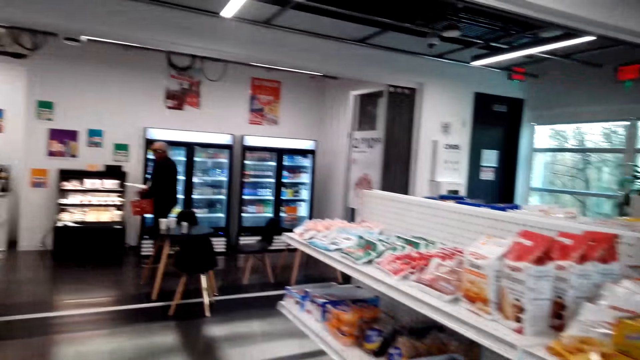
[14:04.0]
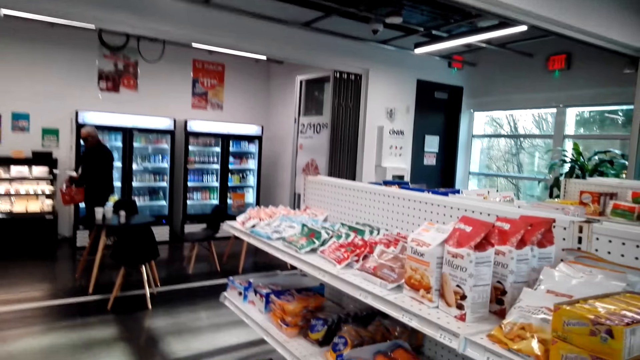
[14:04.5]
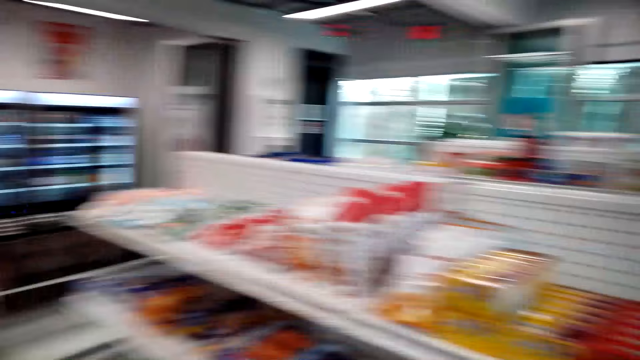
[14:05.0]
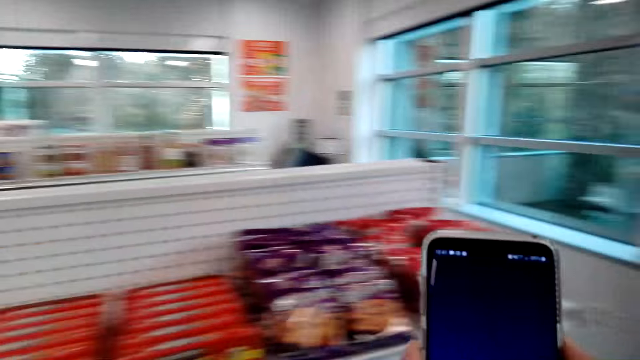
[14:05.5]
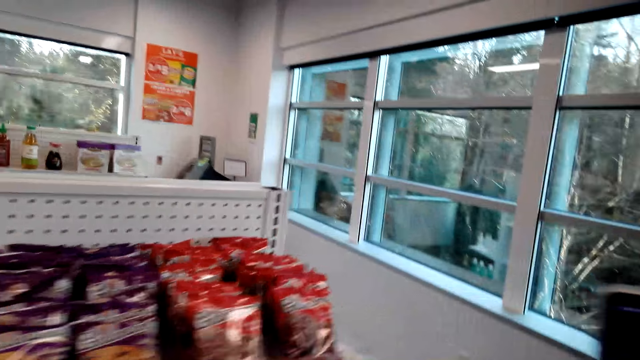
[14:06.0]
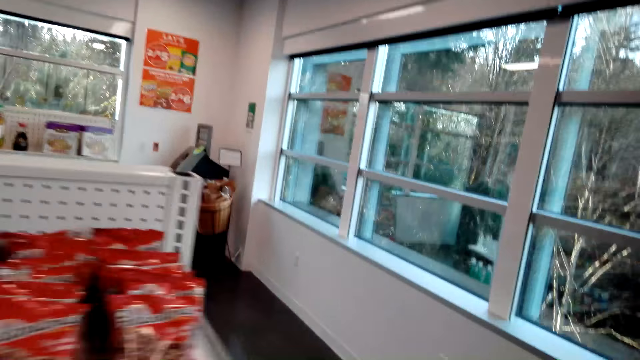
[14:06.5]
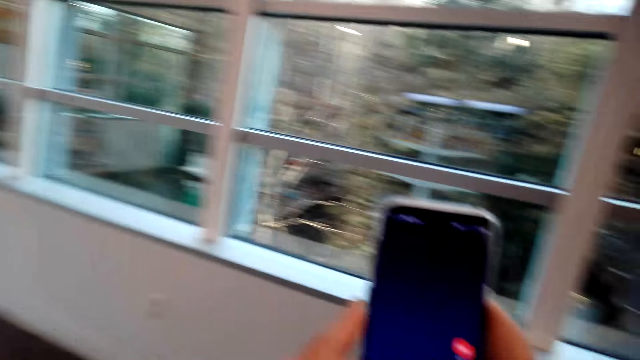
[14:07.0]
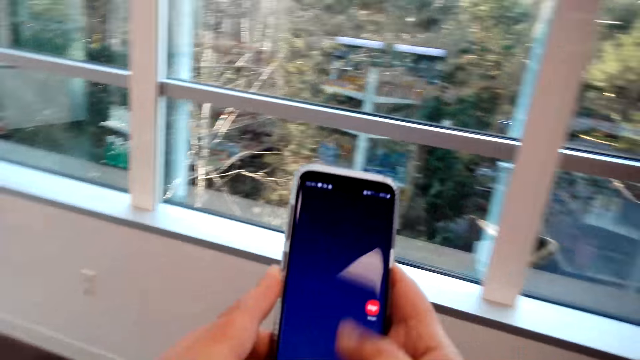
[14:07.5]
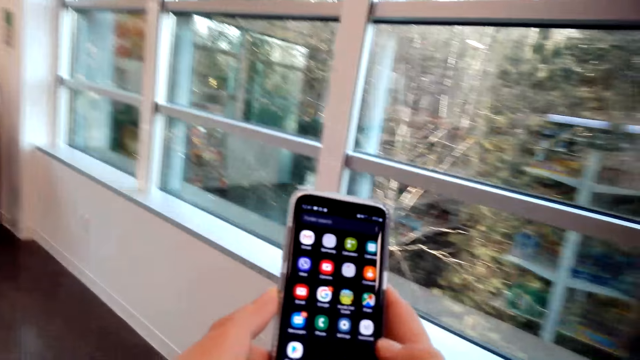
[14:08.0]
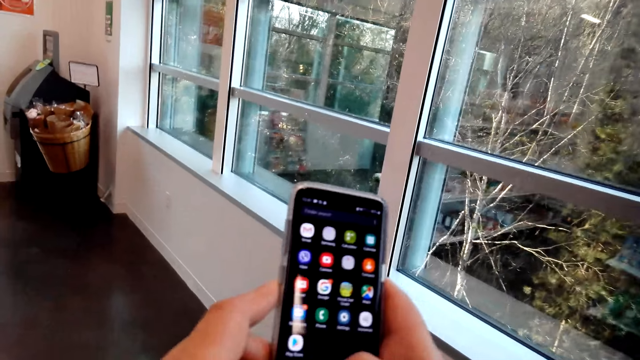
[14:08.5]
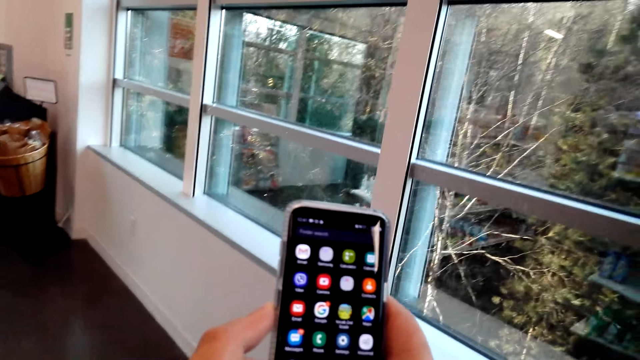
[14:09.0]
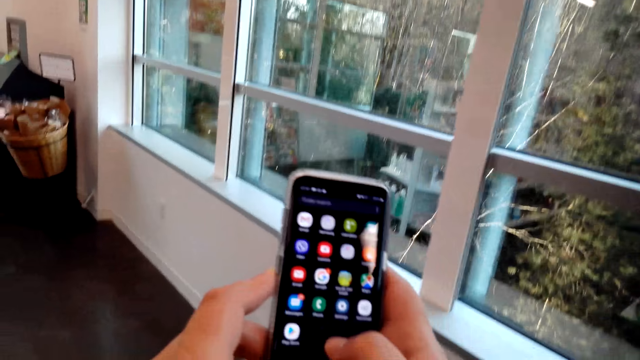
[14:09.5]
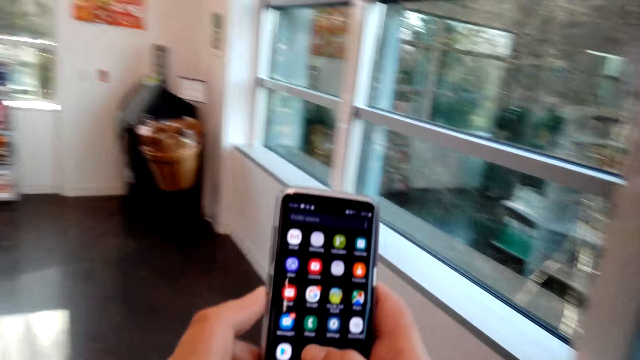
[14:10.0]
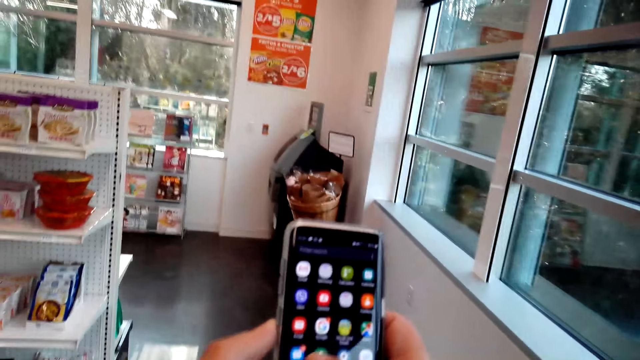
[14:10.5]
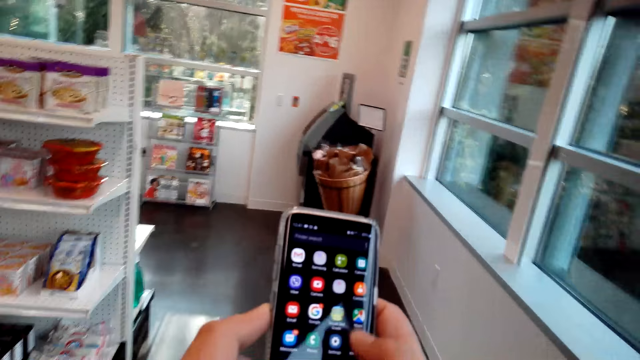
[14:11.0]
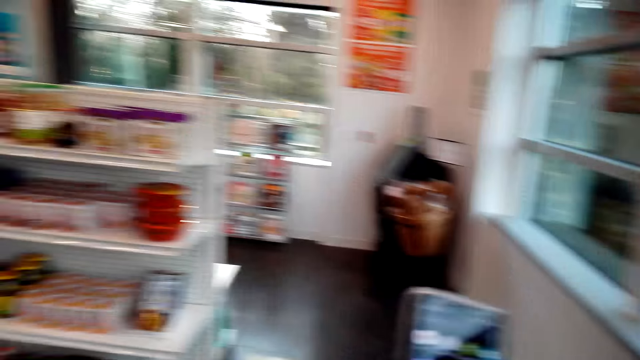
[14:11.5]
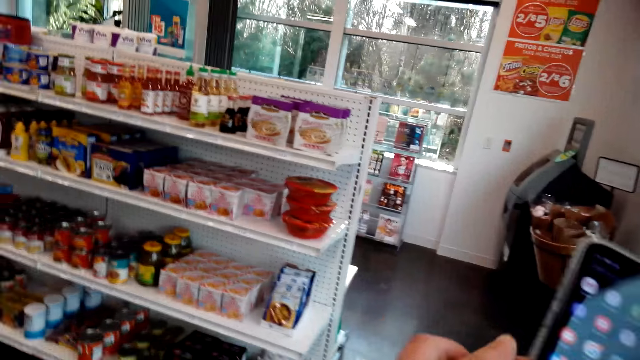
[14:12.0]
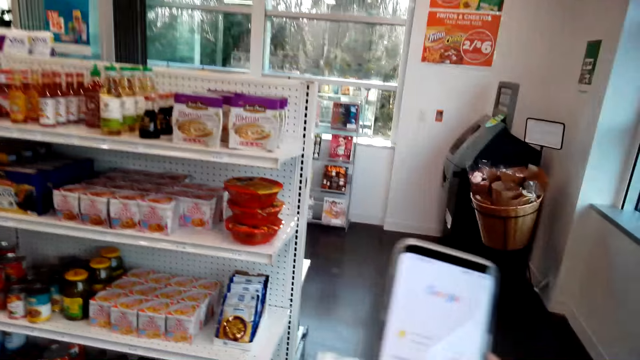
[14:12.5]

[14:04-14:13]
The camera wearer looks around. They walk around. They scroll through the phone.

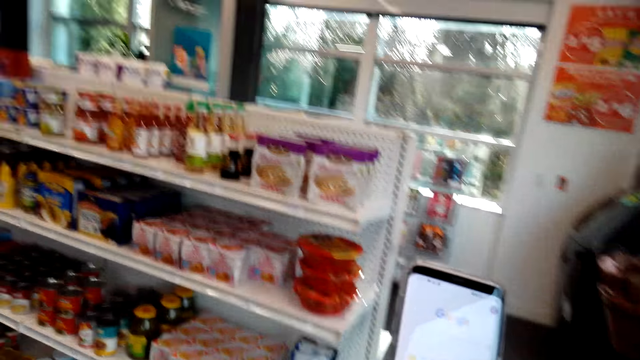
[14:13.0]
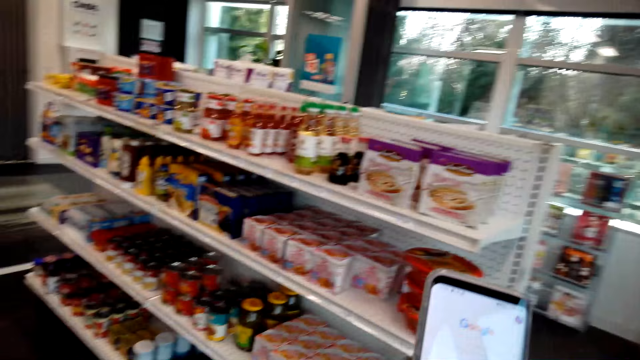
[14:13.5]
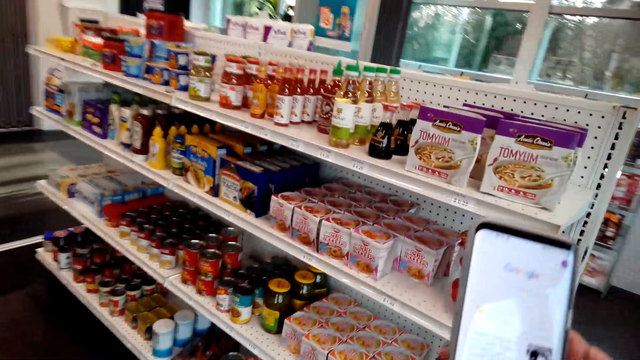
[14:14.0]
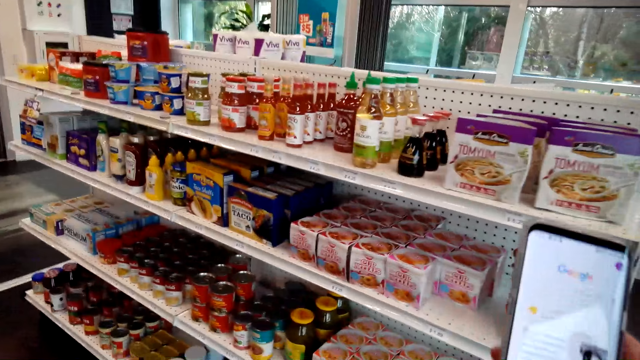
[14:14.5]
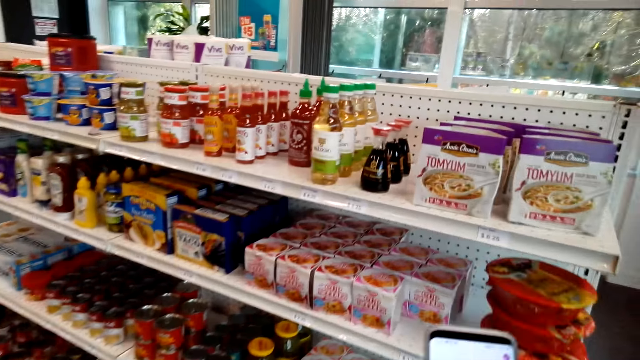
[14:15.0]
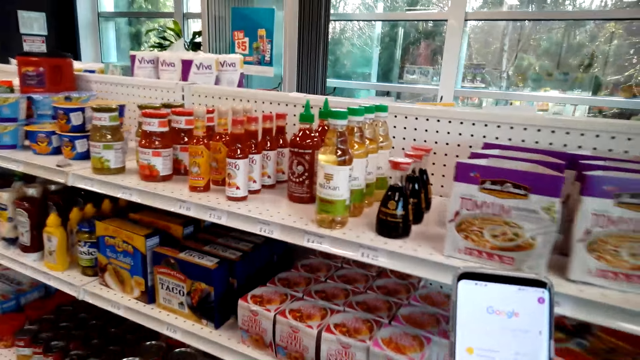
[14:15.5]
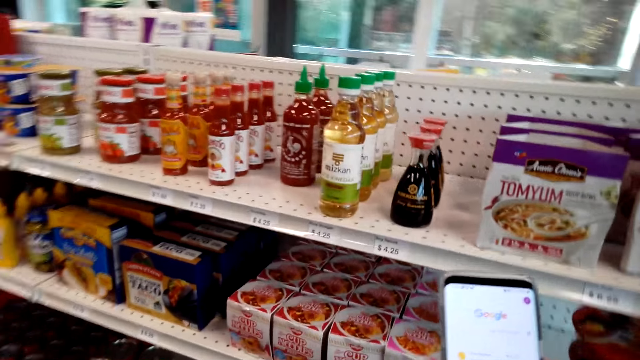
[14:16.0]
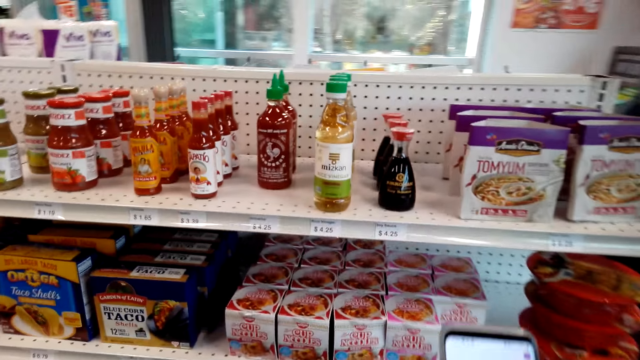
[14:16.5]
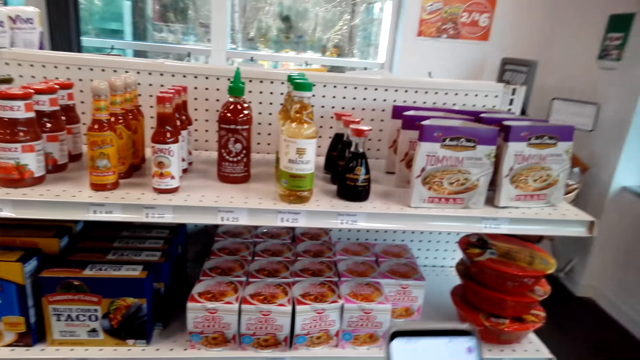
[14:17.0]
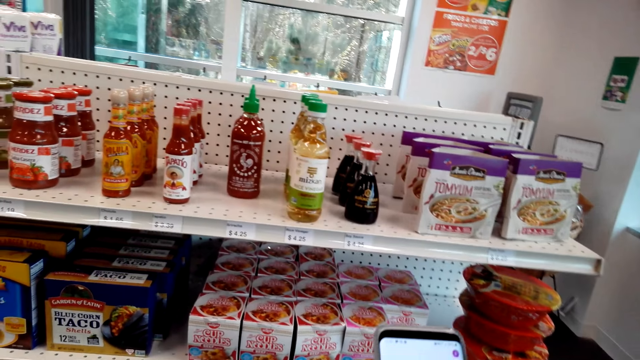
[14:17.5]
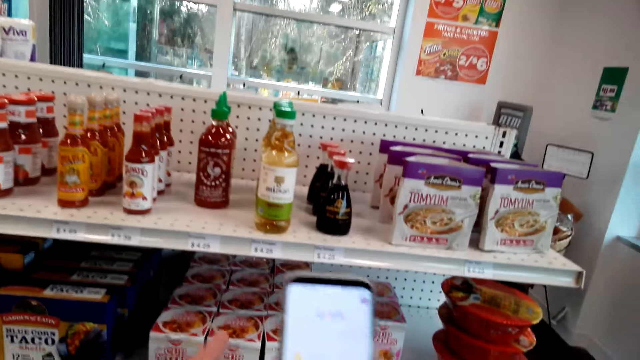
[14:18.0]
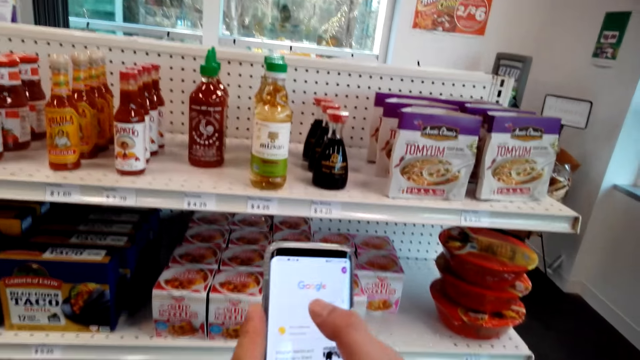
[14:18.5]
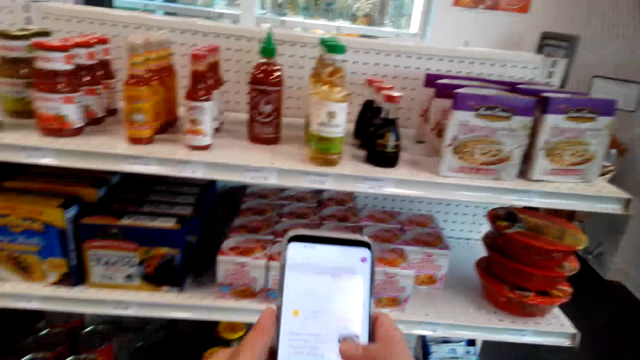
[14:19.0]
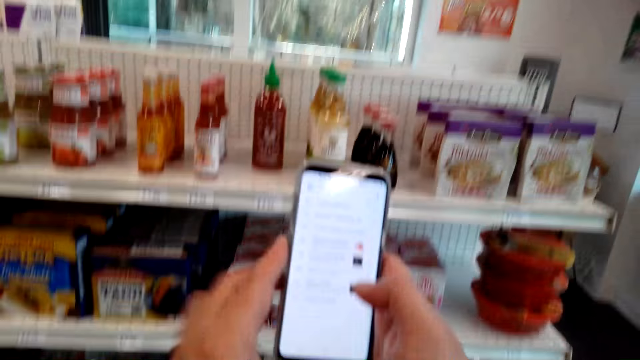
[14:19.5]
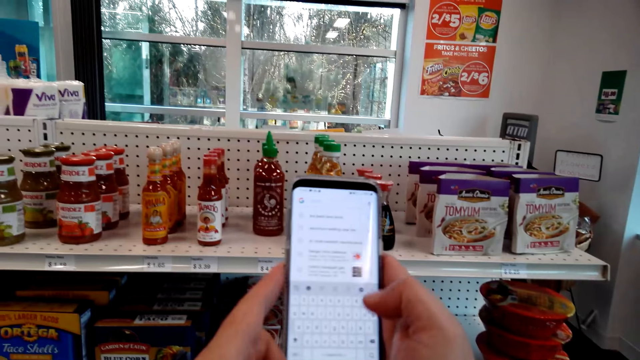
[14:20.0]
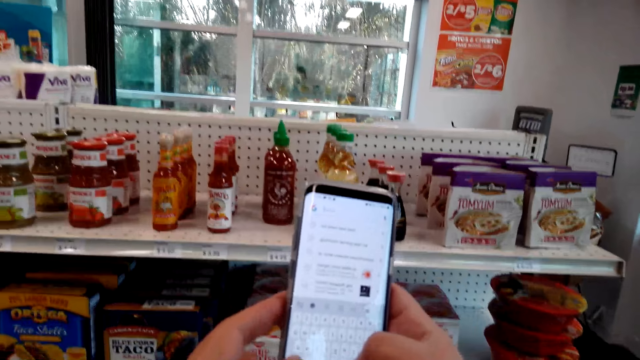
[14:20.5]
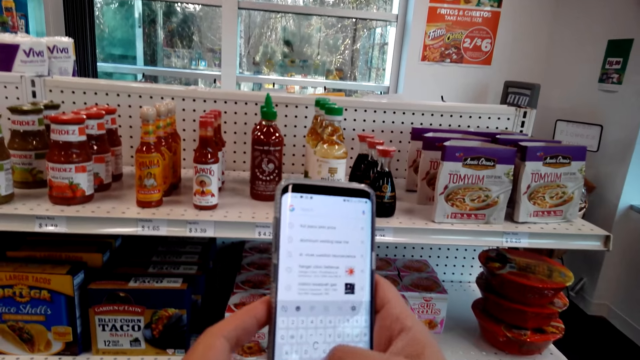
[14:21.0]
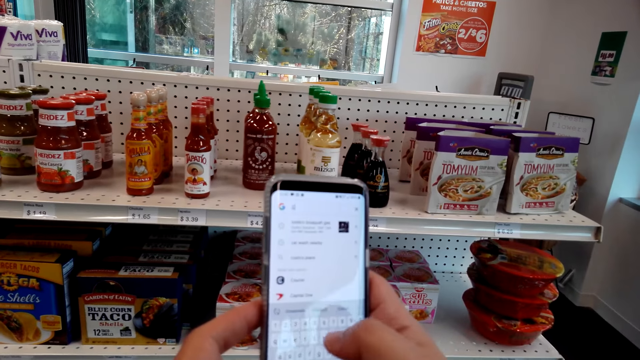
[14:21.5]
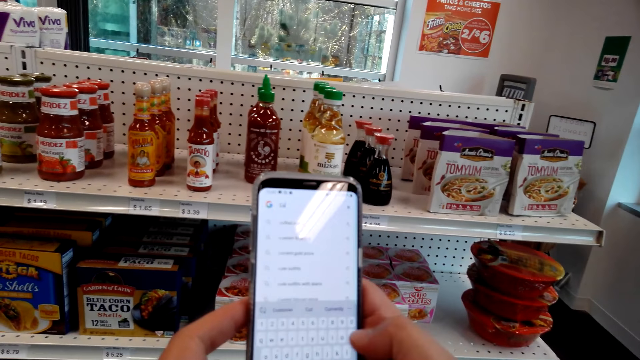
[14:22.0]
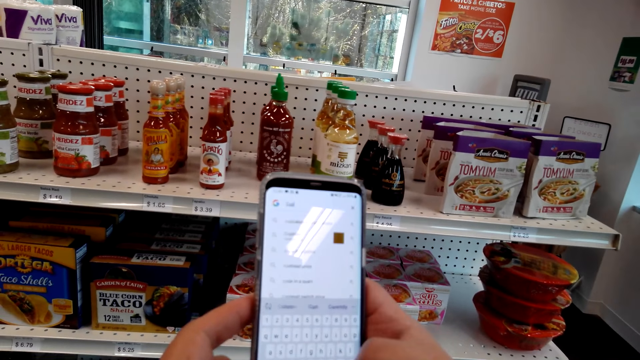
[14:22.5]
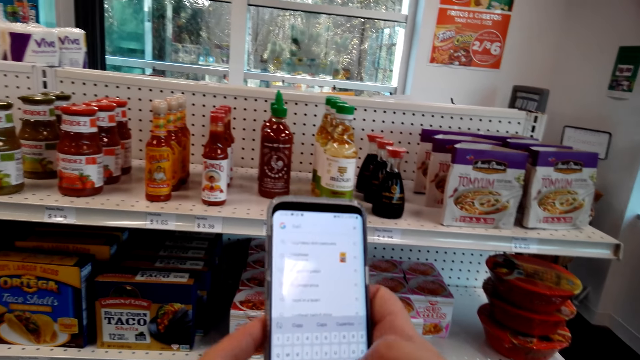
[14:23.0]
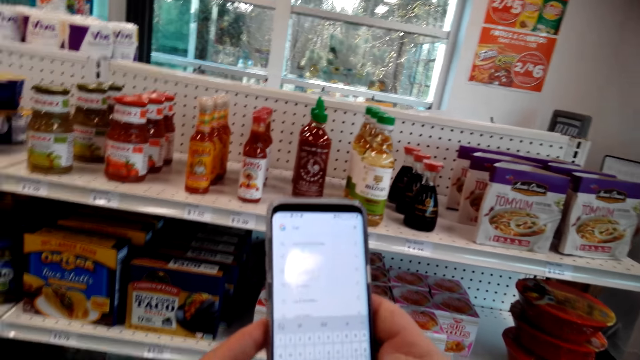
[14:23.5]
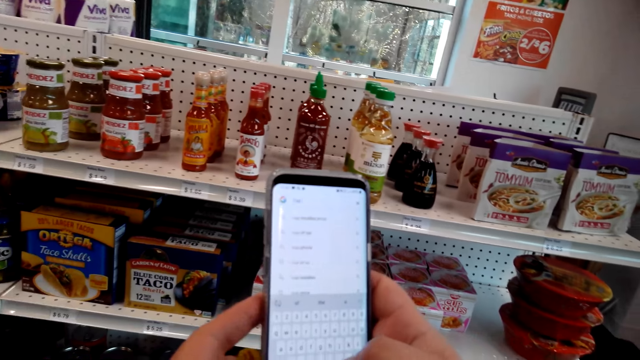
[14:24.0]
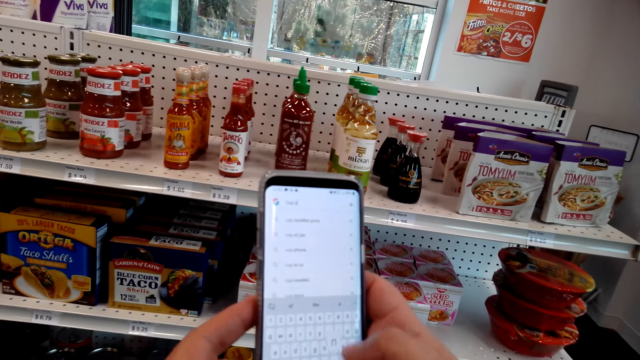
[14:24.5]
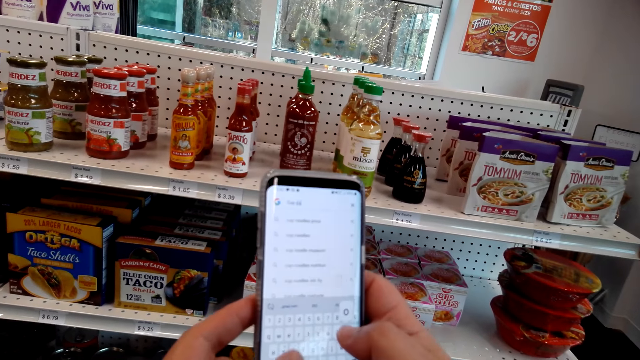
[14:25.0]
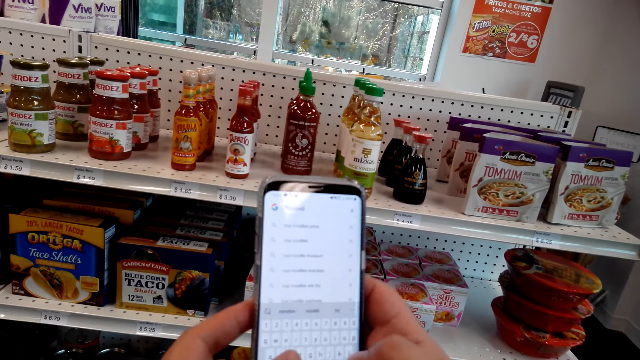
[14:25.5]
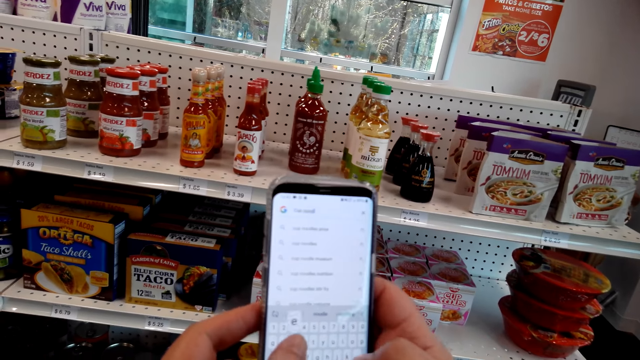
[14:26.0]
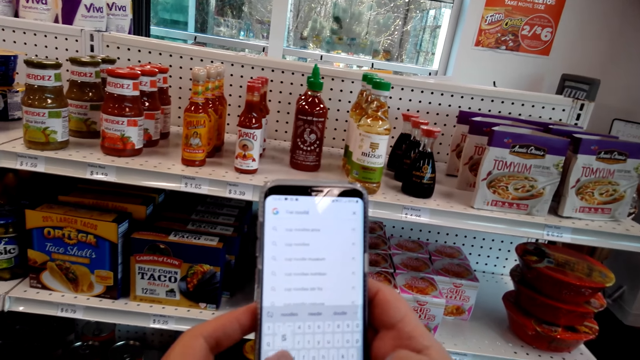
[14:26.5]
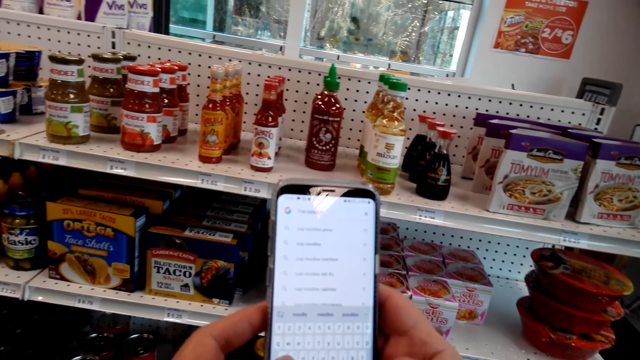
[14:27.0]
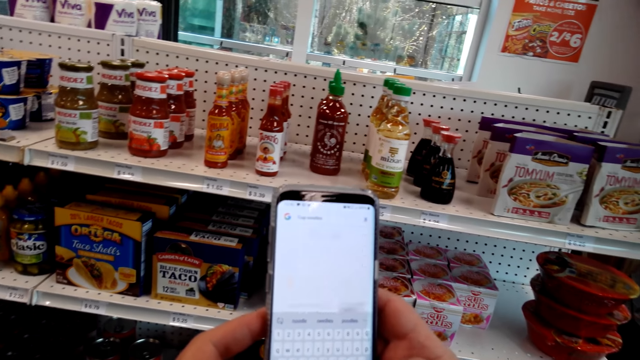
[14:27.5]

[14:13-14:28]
The camera wearer walks around. They type through the phone.
